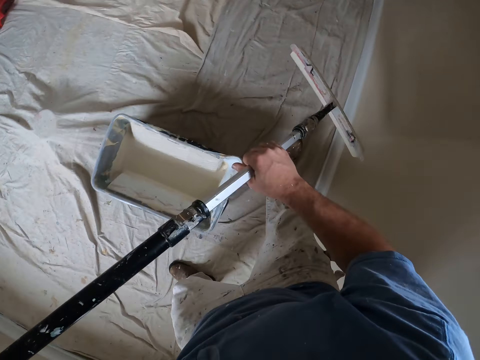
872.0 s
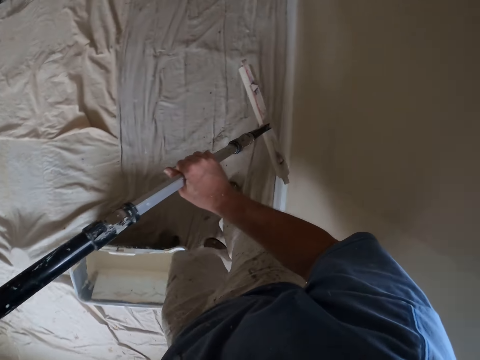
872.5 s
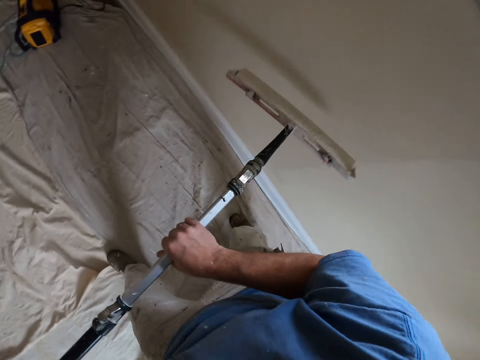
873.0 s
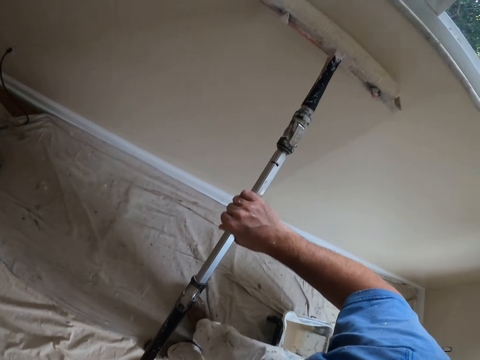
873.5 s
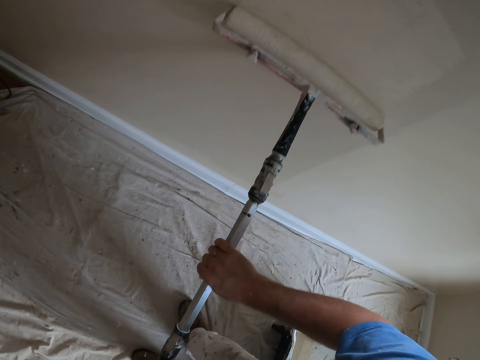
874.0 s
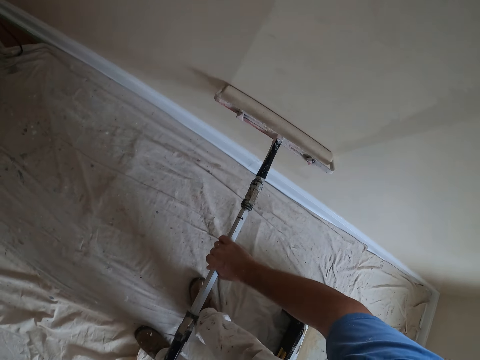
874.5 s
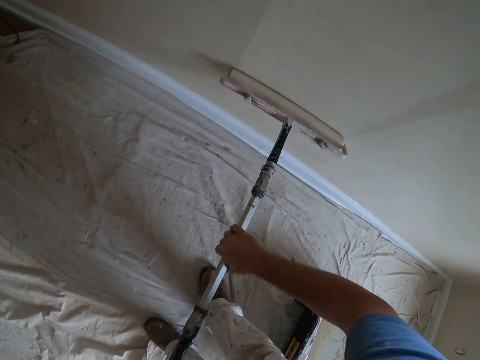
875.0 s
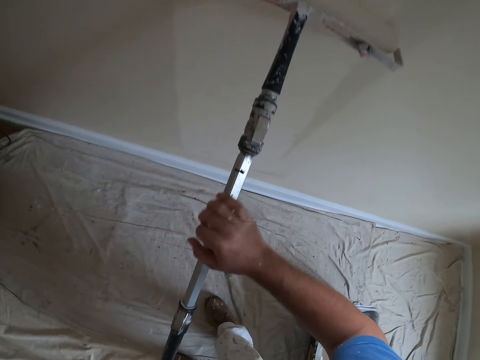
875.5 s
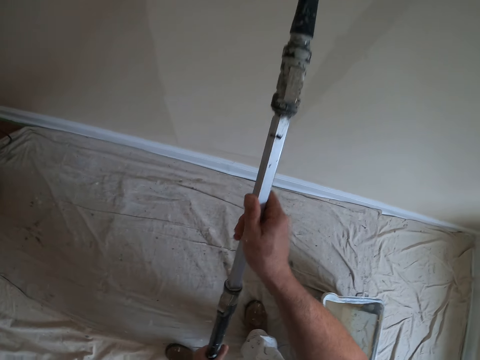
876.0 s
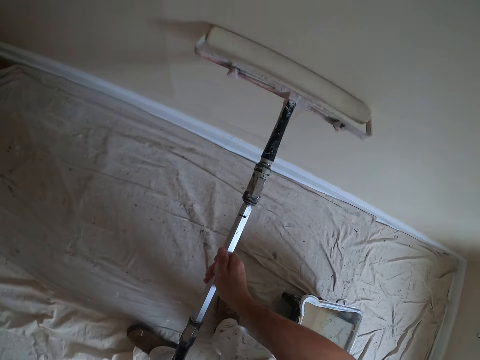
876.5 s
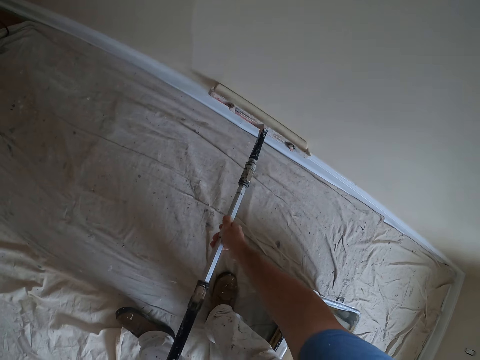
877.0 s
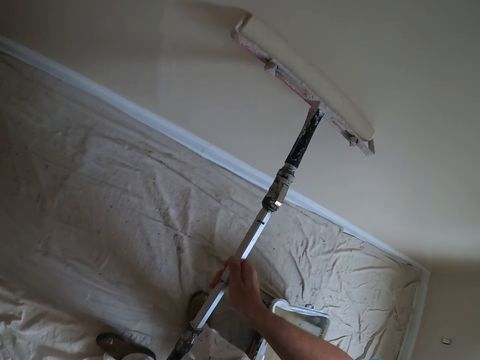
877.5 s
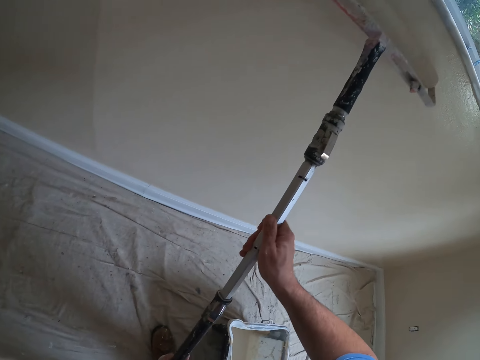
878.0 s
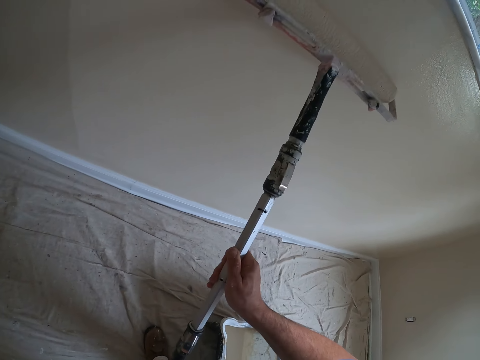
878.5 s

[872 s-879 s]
The camera wearer paints the wall with the brush or painting roller in both hands.

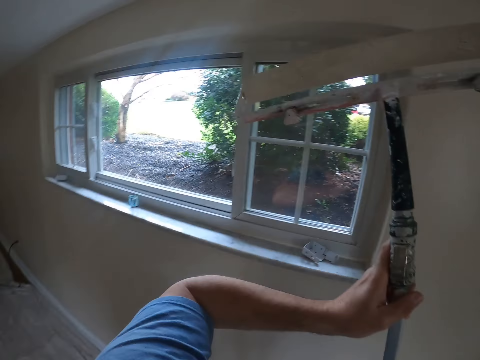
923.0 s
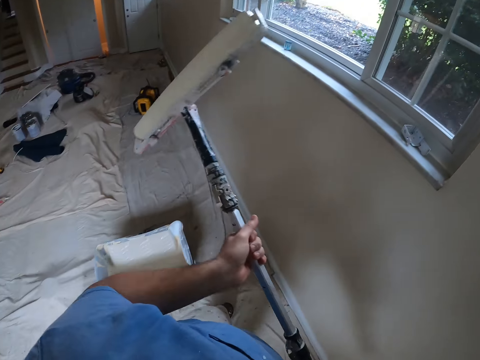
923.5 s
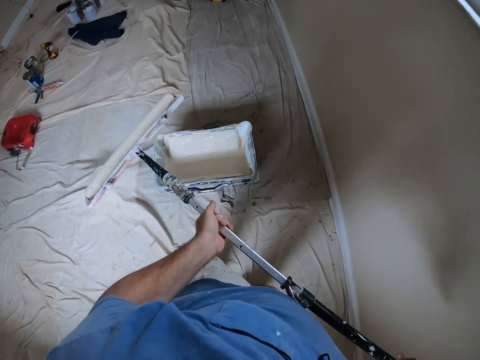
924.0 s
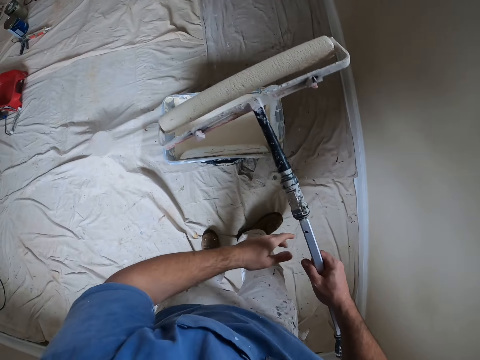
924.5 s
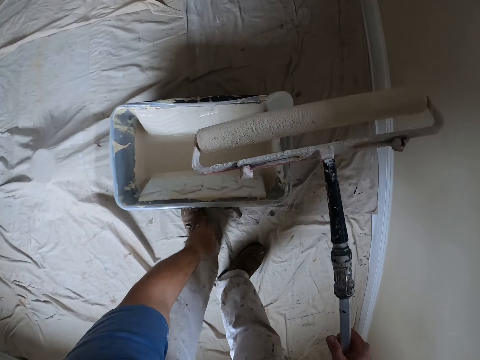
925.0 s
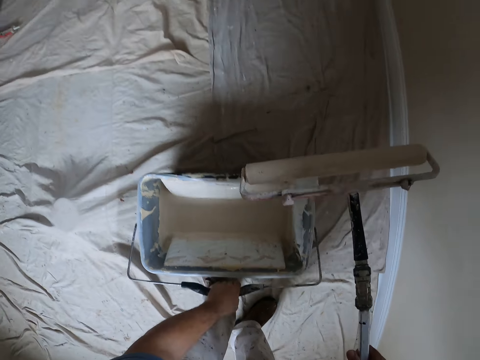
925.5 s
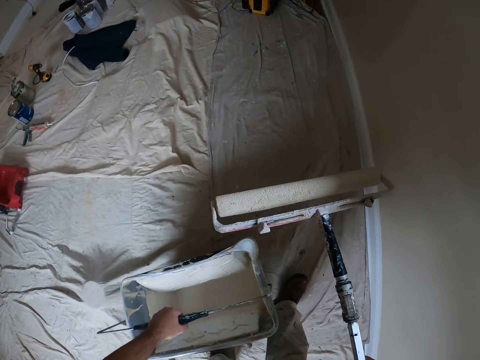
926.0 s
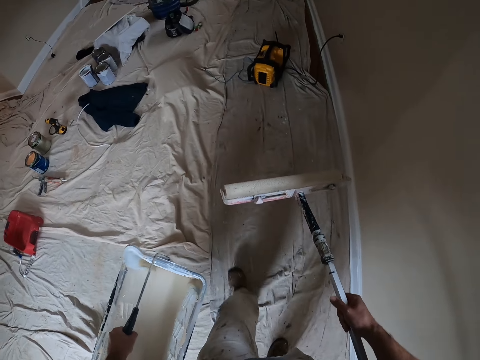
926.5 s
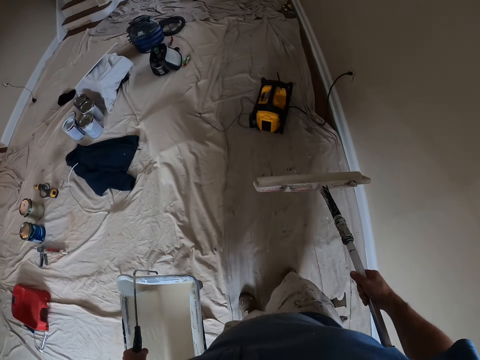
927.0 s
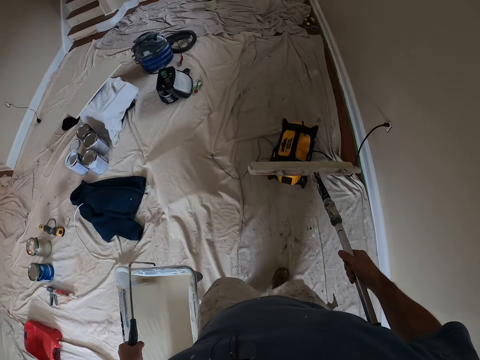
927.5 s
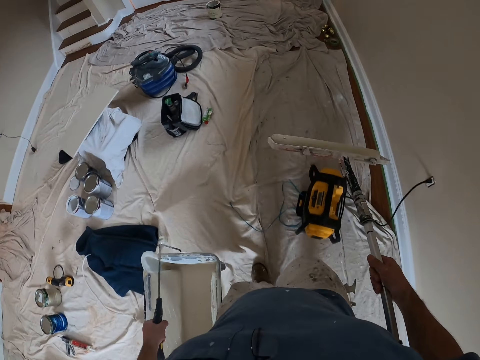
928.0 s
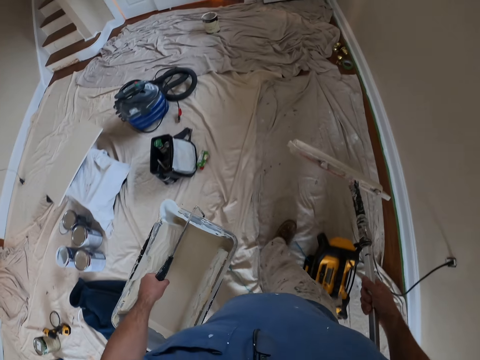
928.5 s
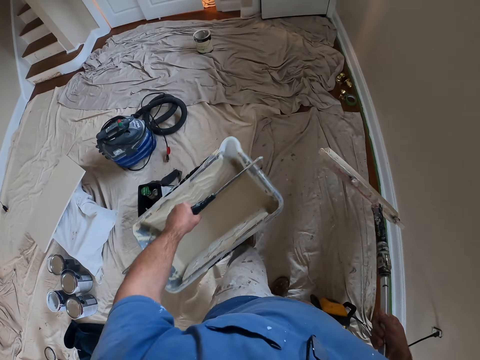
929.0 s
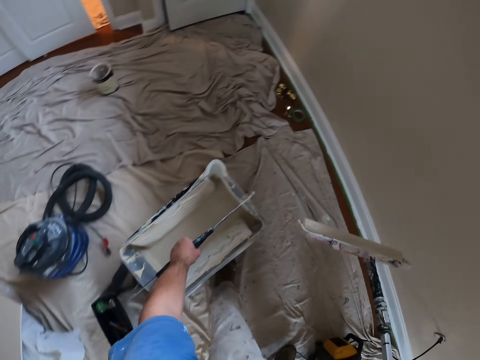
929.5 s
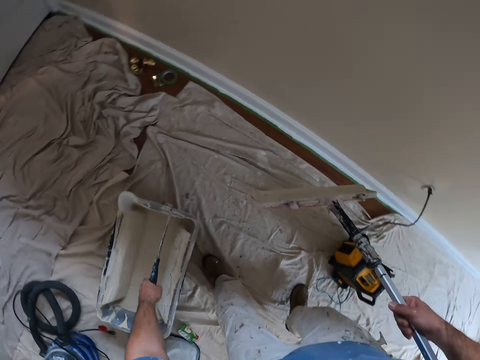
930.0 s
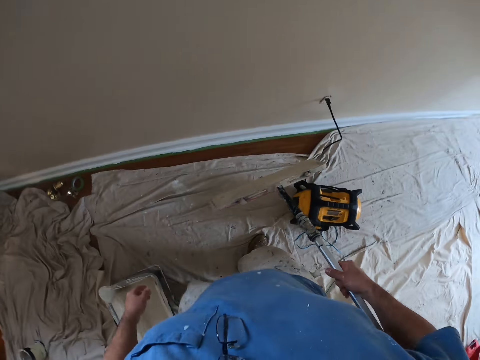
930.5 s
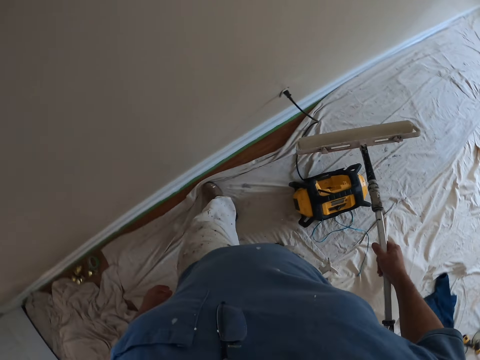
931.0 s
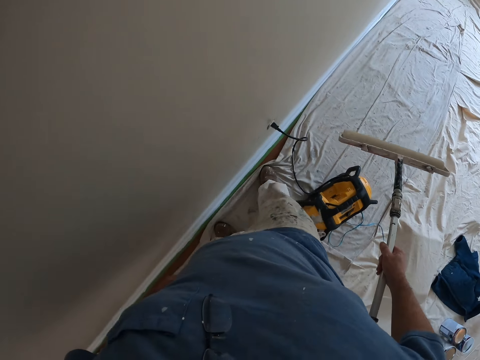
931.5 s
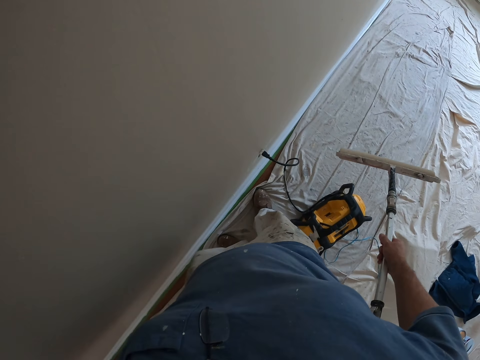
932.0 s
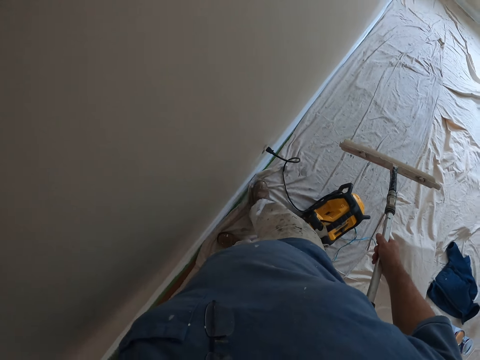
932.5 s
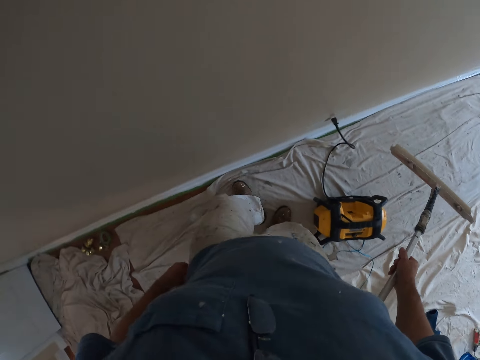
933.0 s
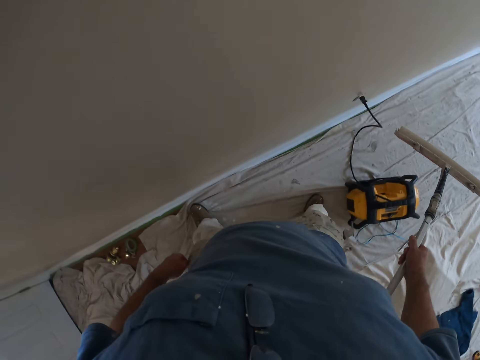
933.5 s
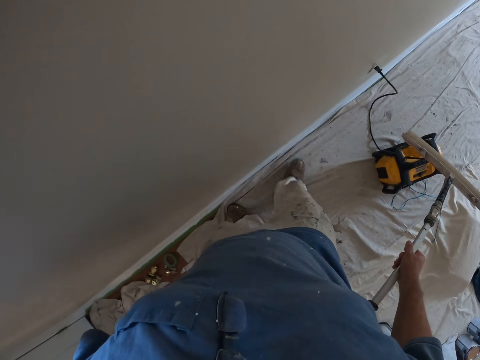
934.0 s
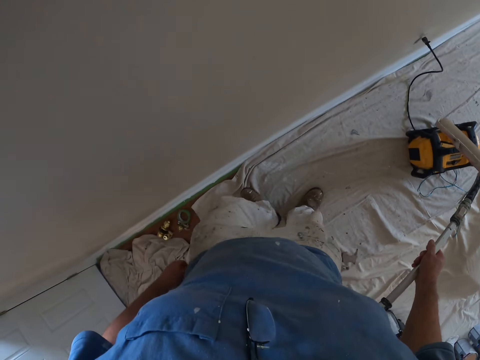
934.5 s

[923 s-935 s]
The camera wearer lifts the painting bucket. He carries the paint container in his left hand and the brush in his right hand to another part of the room. He walks to the other side of the wall. He drops the paint container in his left hand on the floor. He adjusts a cloth on the floor with both feet.

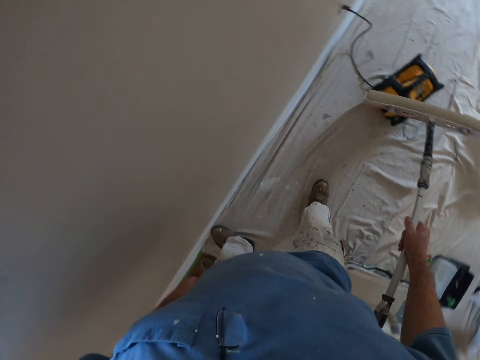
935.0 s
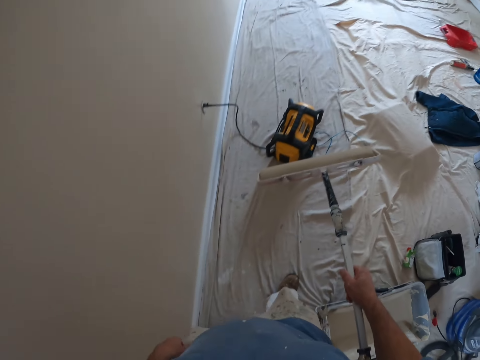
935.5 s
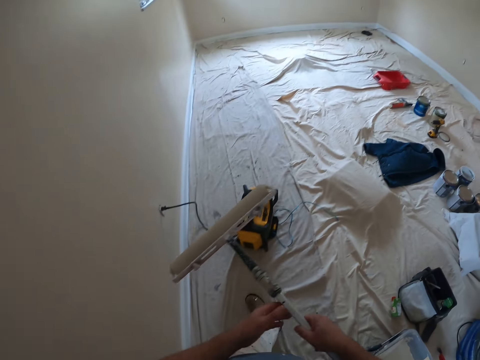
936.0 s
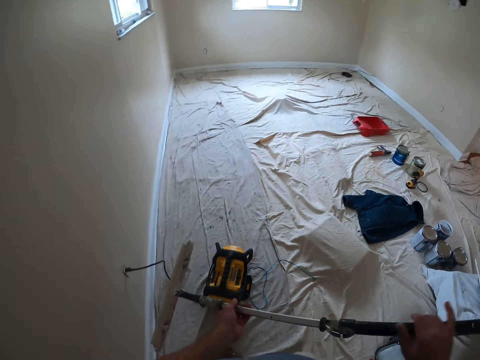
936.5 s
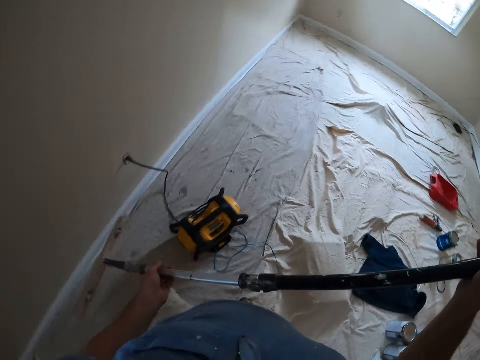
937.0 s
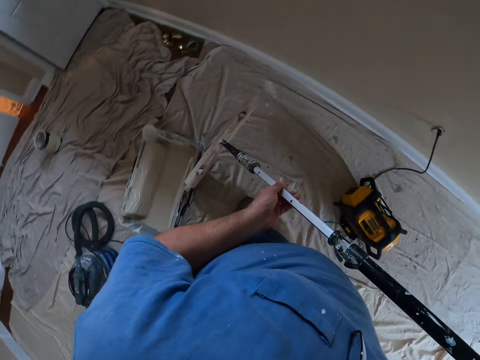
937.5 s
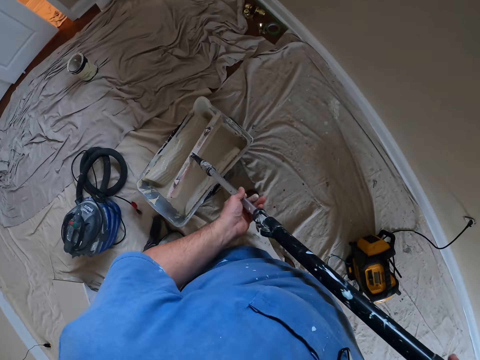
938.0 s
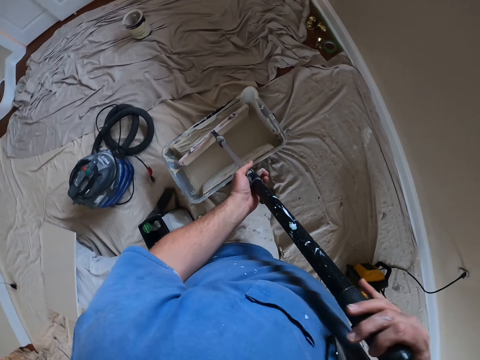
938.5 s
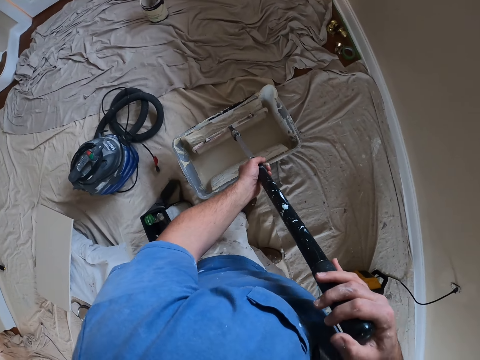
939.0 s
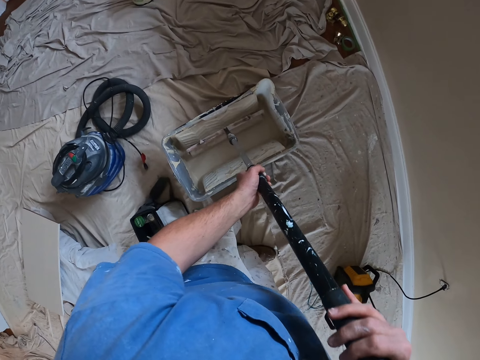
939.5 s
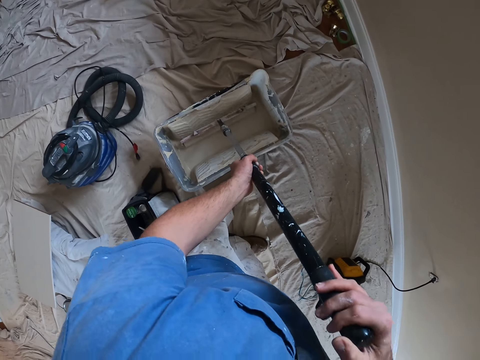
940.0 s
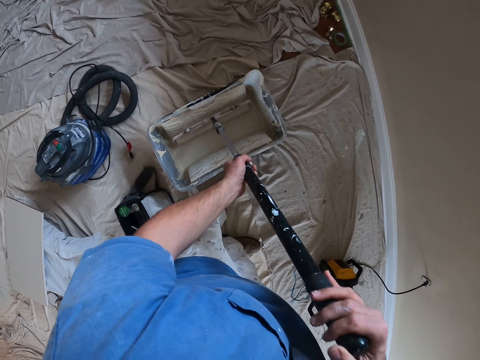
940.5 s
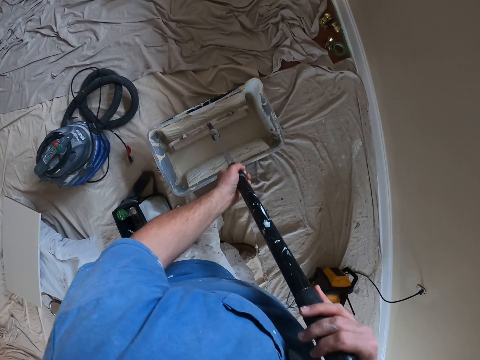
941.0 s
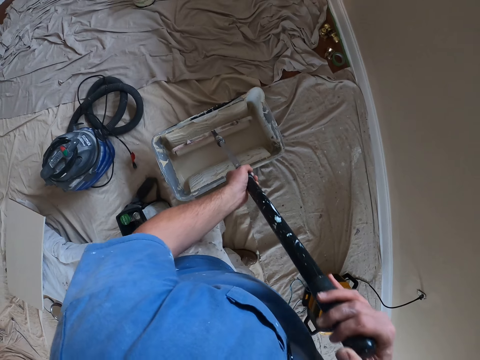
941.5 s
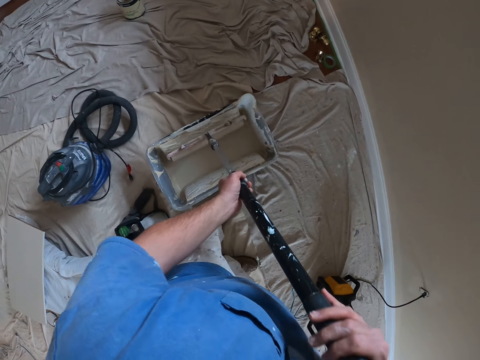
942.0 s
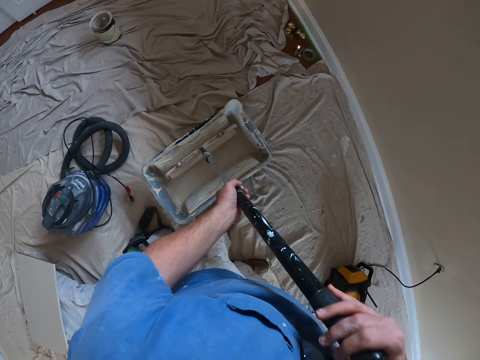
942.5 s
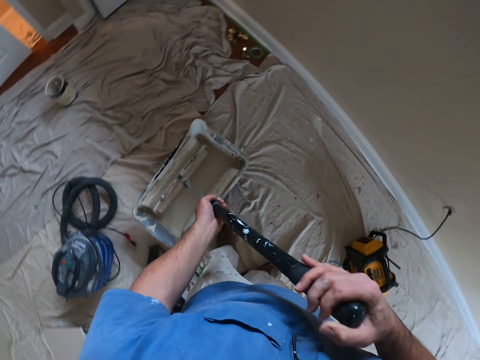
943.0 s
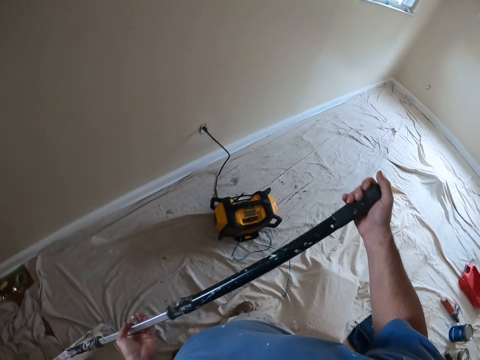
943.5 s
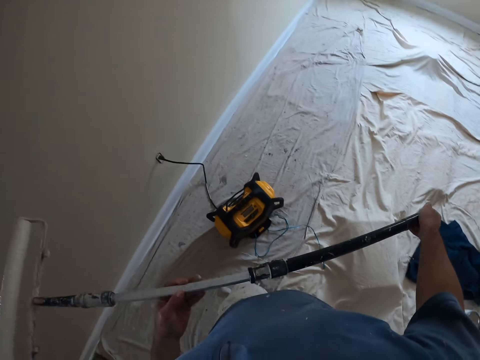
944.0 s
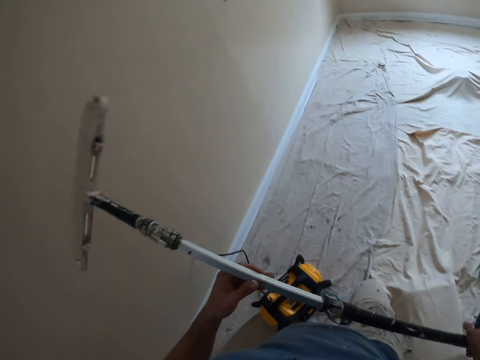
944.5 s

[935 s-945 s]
The camera wearer dips the brush in his hands into the paint container on the floor.
